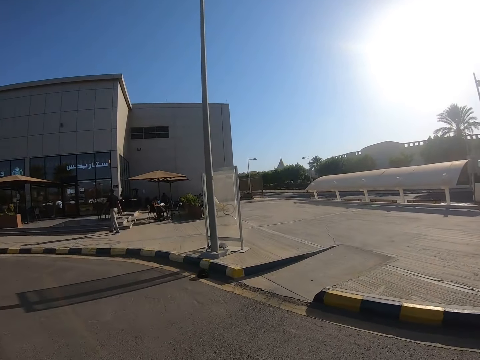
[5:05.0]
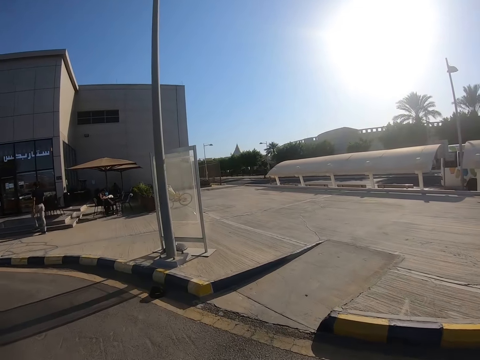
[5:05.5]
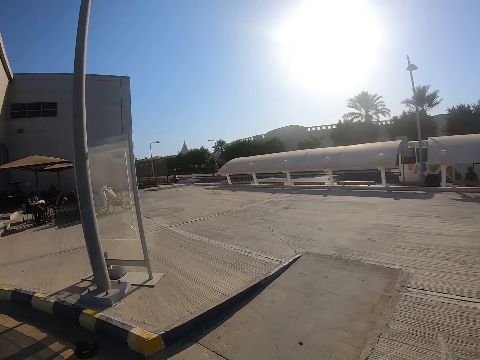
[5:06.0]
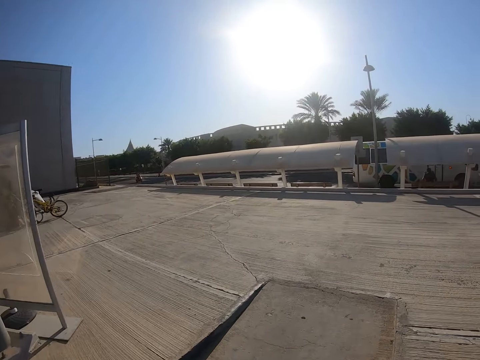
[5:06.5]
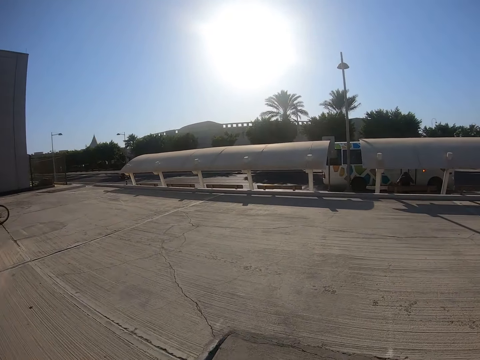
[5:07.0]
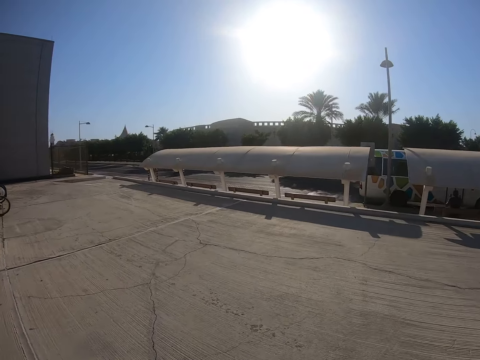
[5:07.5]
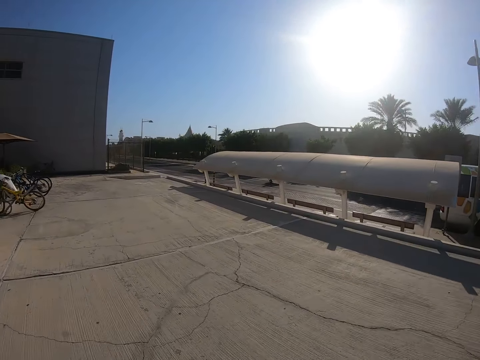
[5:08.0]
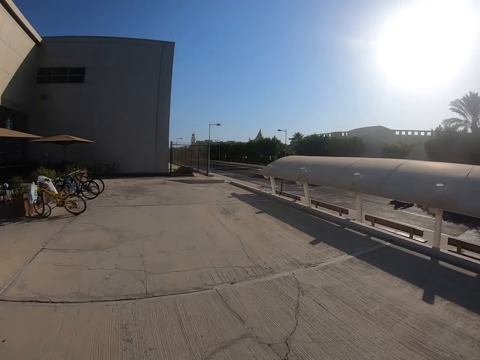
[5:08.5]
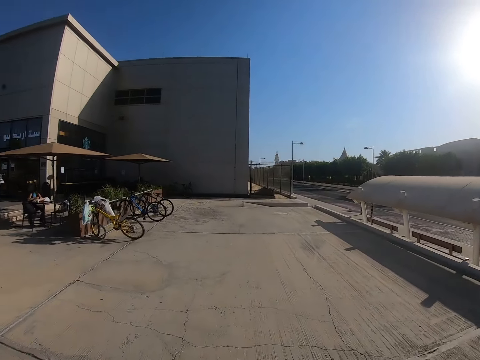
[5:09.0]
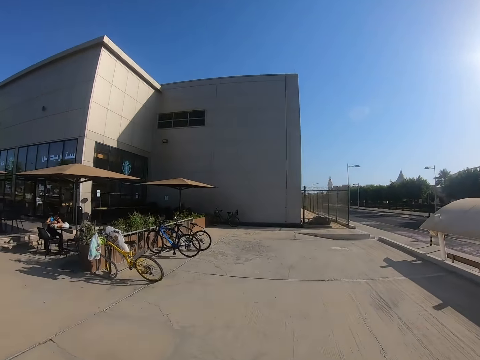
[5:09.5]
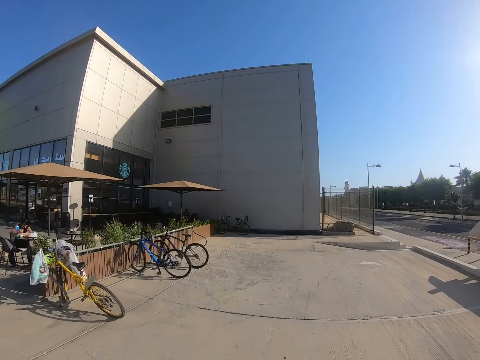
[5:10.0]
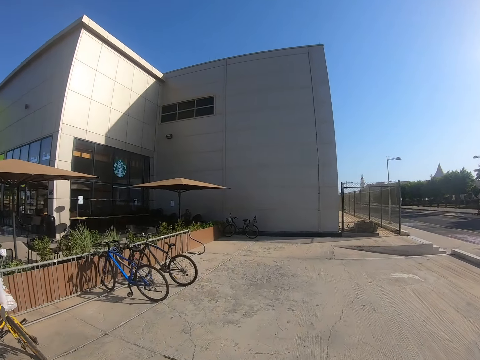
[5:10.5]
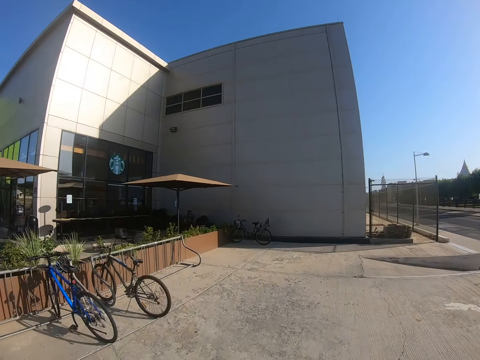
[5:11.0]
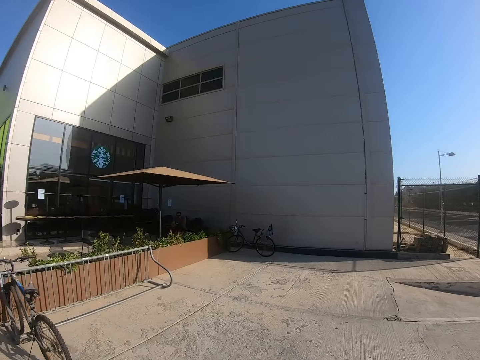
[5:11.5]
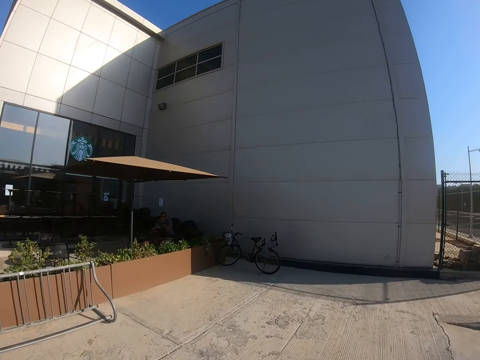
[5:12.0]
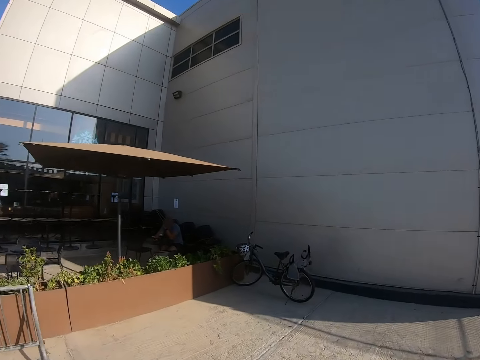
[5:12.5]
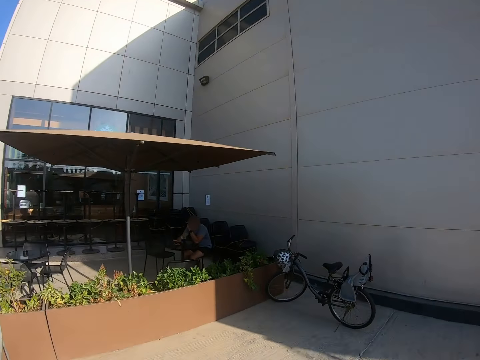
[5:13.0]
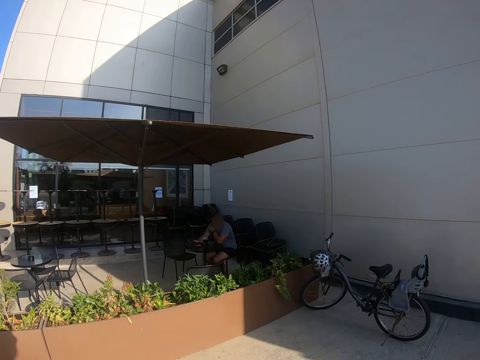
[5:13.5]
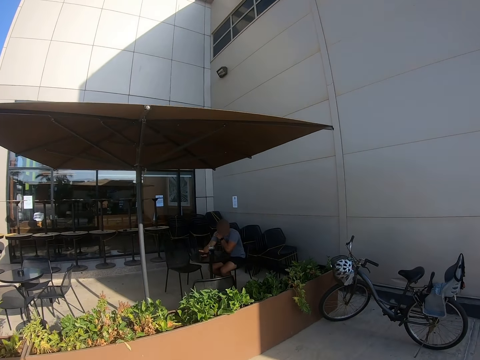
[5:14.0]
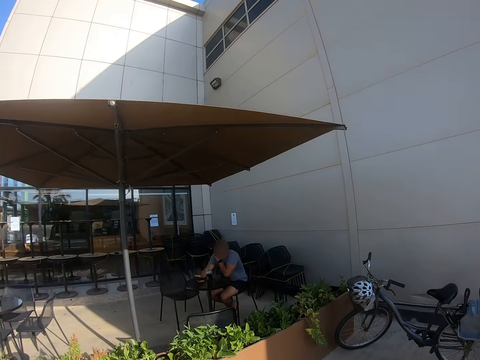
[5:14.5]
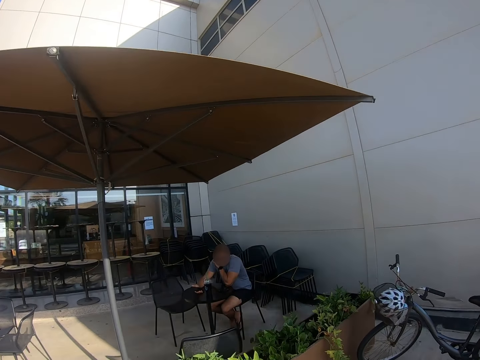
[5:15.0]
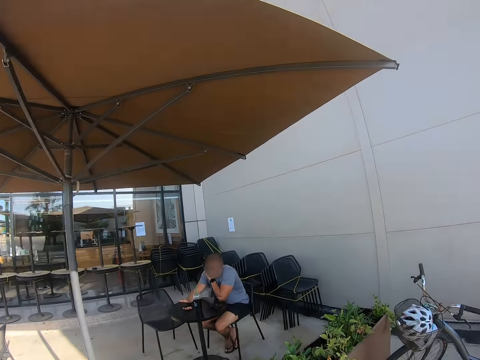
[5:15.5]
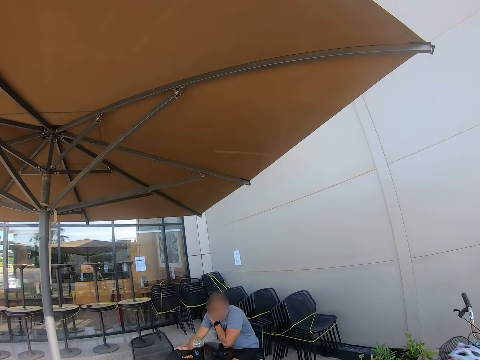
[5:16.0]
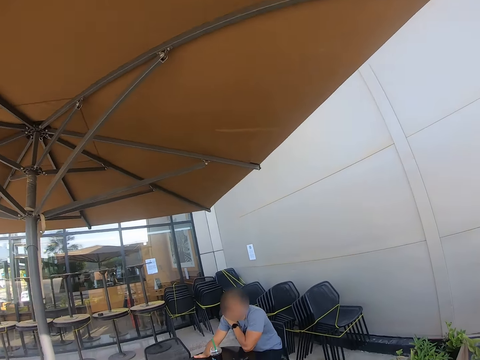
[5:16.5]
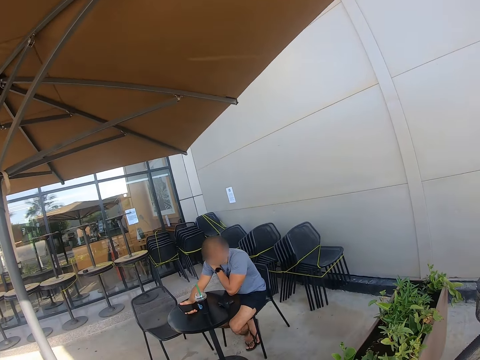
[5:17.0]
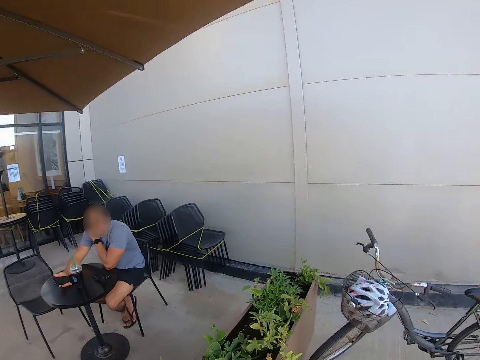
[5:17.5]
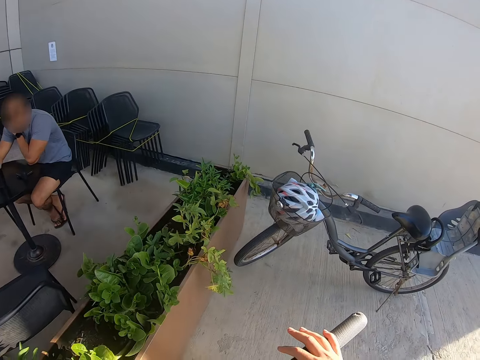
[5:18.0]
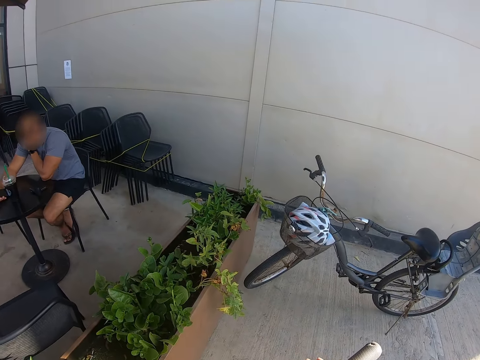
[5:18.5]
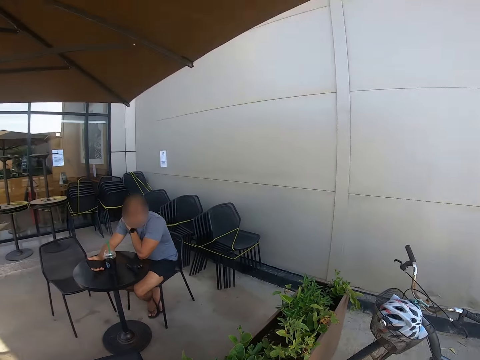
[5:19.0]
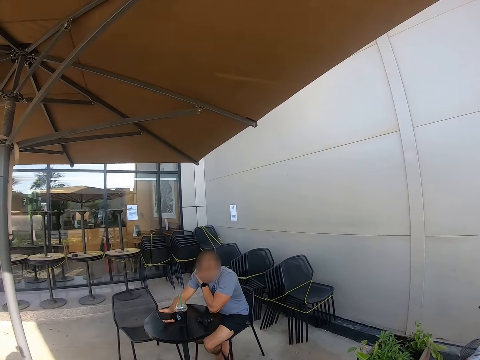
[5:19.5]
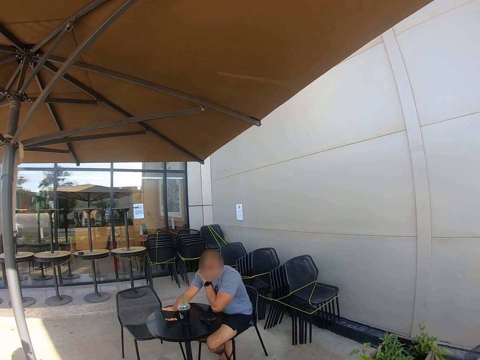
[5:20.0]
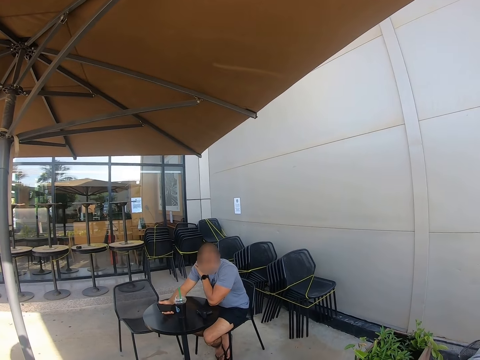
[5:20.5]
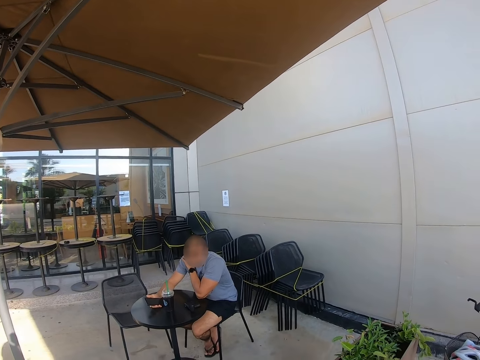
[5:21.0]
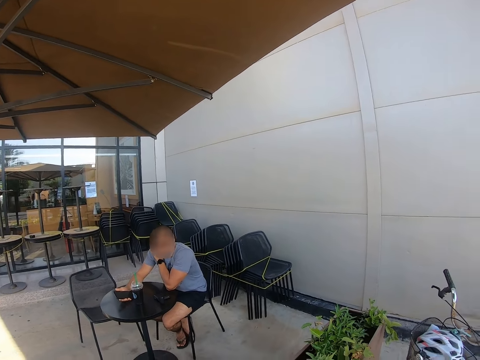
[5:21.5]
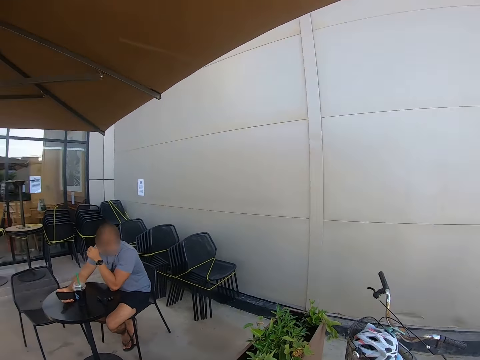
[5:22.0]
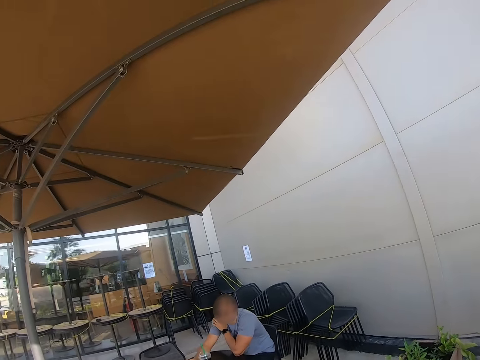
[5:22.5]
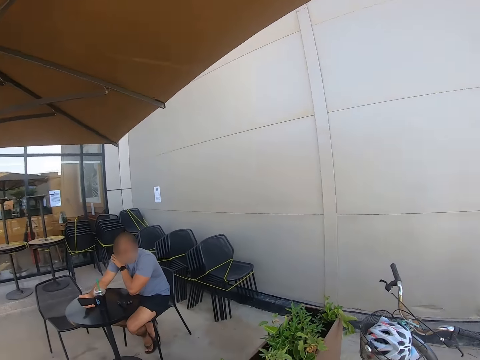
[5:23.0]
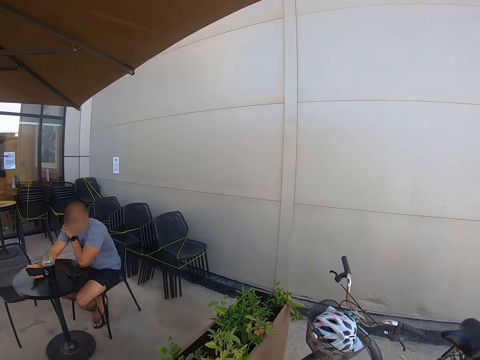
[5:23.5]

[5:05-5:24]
The camera wearer drives to a parking lot. A man sits down. The camera wearer holds the tire of the bike. They stop the bicycle. They look around.

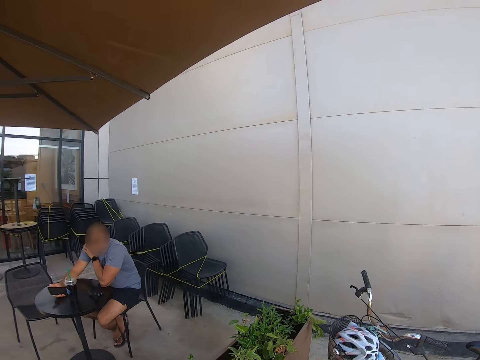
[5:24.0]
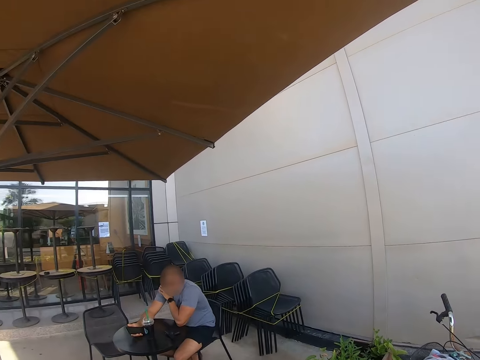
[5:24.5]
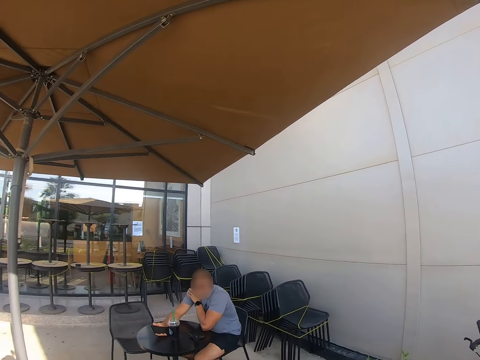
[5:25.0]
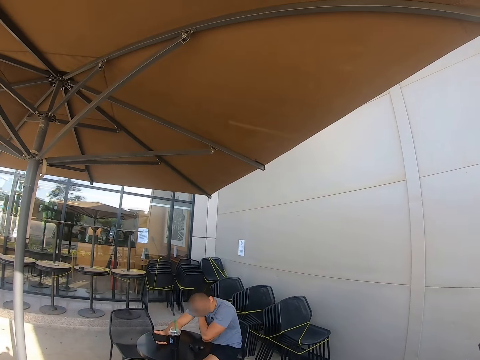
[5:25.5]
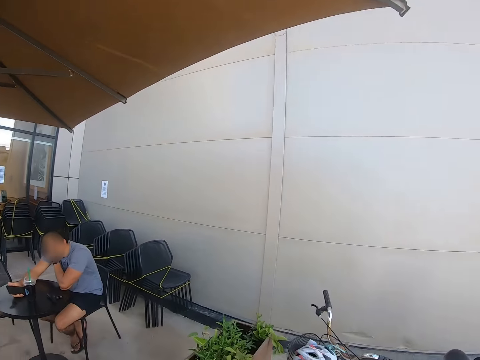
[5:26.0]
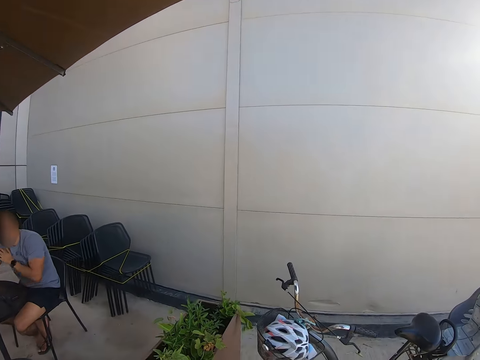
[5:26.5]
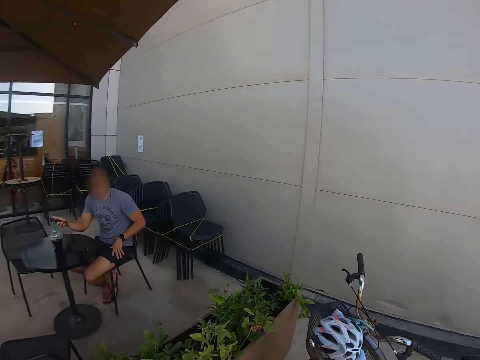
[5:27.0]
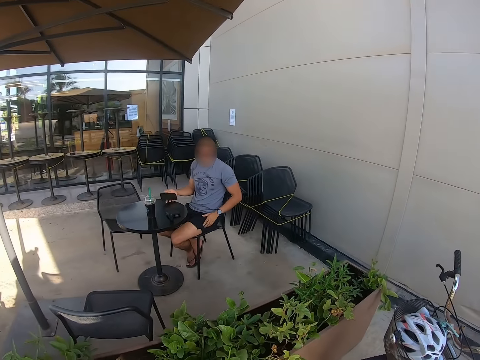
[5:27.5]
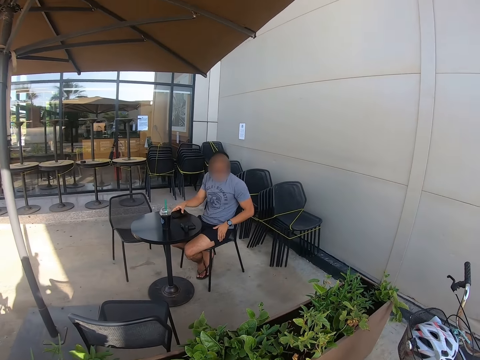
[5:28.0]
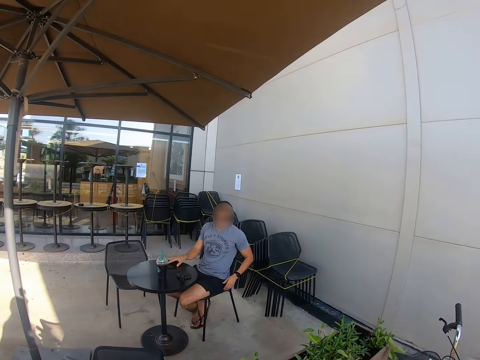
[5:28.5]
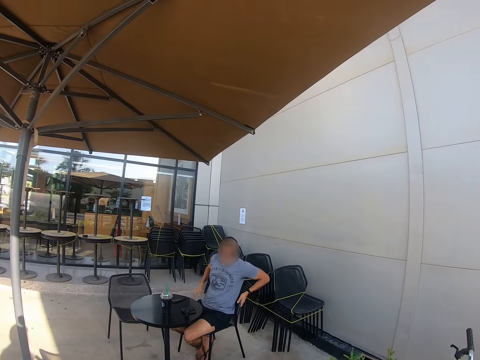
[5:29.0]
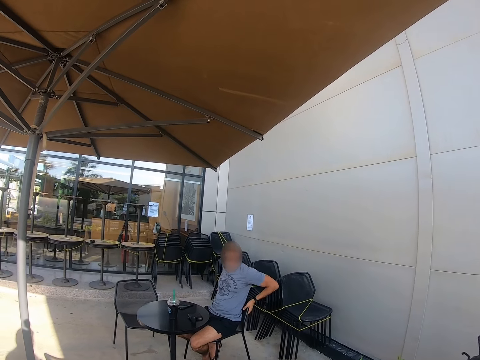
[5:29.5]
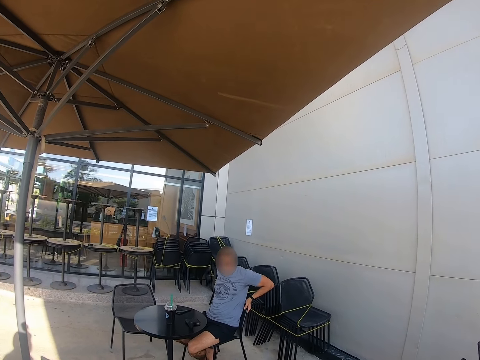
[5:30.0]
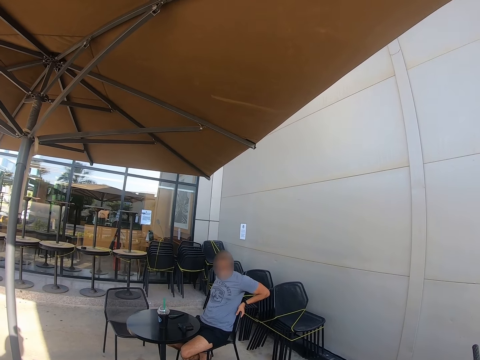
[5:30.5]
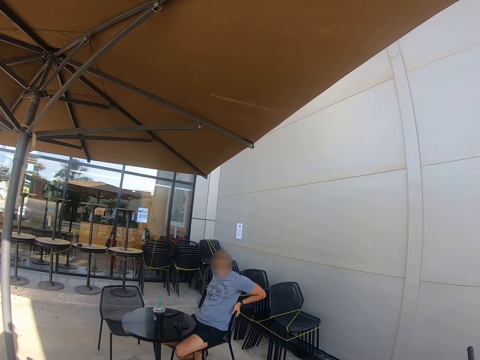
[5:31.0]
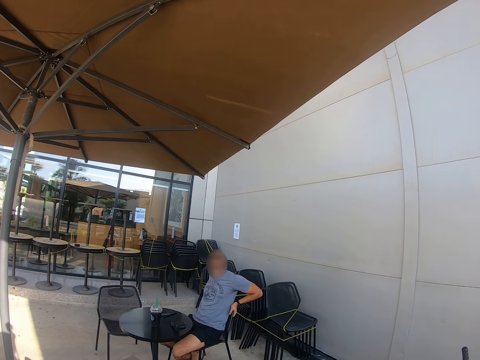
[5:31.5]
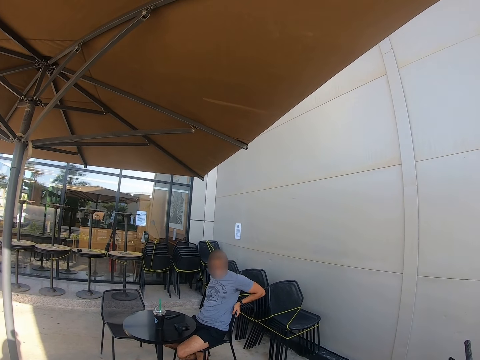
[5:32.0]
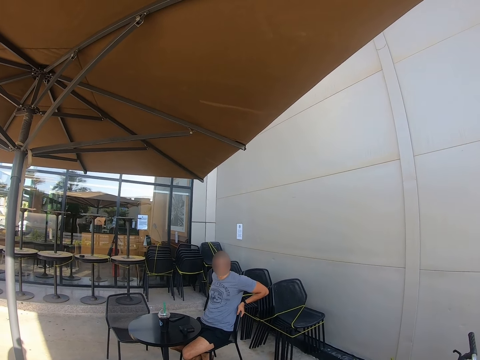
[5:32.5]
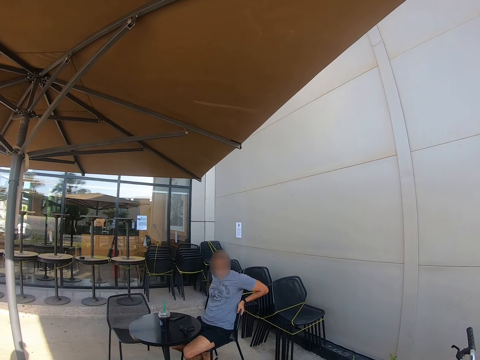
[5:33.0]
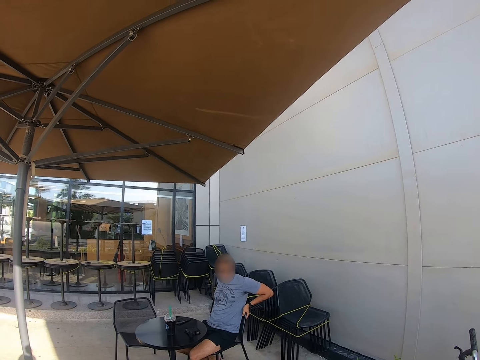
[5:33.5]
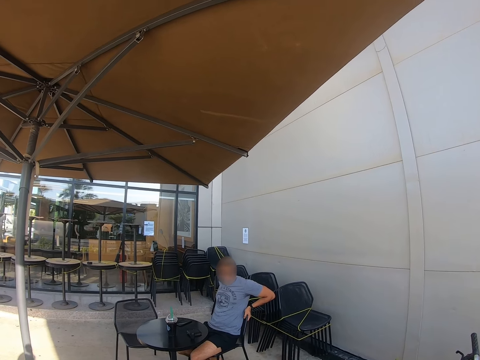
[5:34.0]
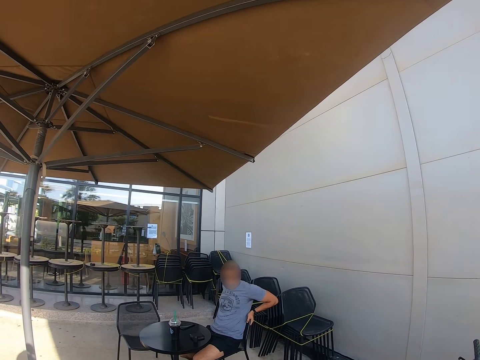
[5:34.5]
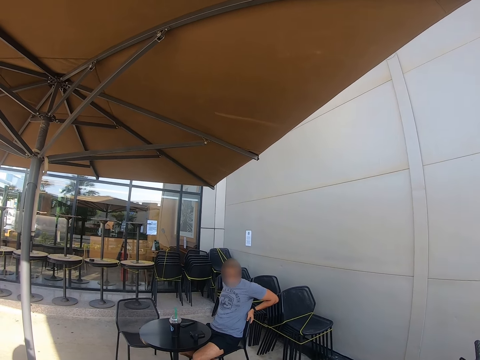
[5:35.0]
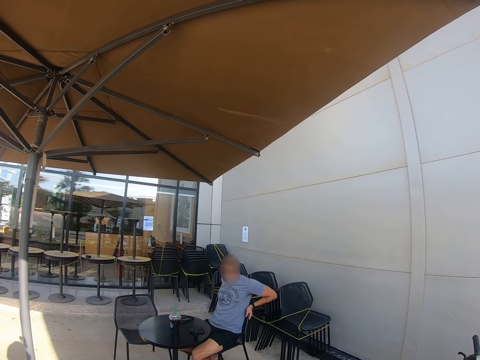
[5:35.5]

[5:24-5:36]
A man puts a phone on the table. The man holds the chair. The camera wearer looks around.
